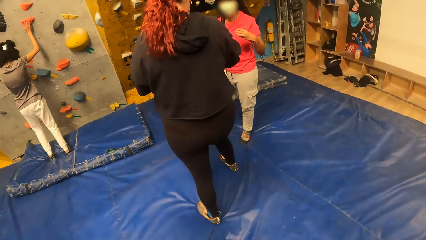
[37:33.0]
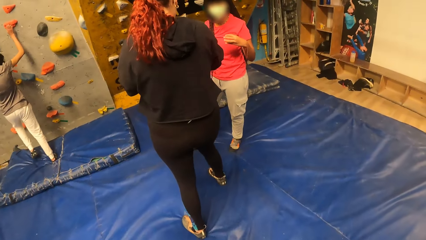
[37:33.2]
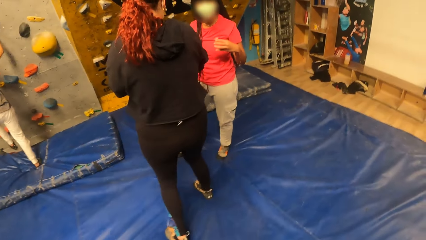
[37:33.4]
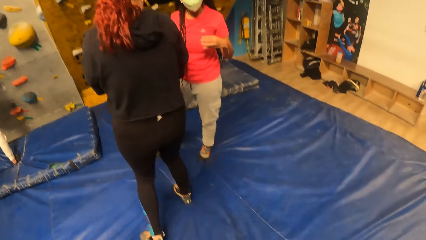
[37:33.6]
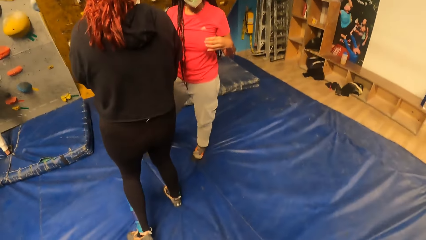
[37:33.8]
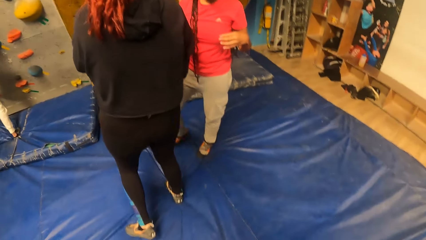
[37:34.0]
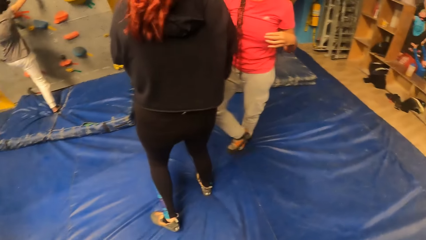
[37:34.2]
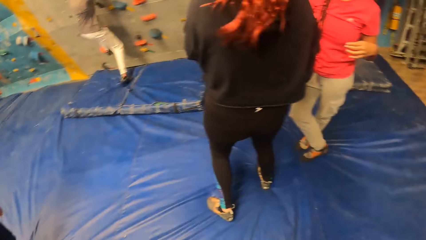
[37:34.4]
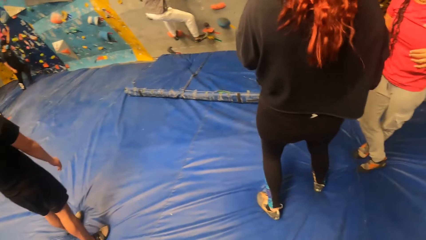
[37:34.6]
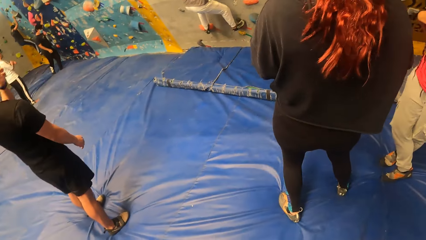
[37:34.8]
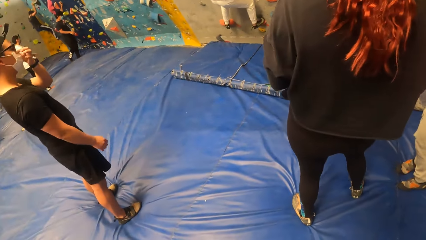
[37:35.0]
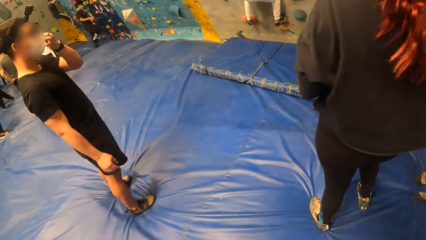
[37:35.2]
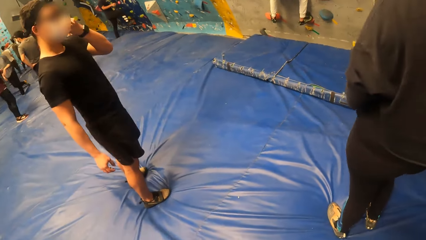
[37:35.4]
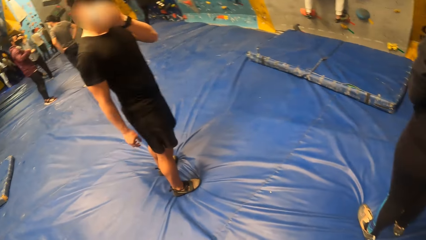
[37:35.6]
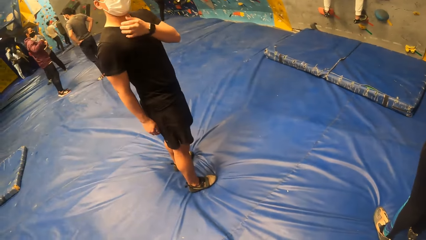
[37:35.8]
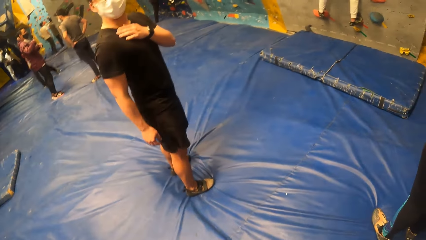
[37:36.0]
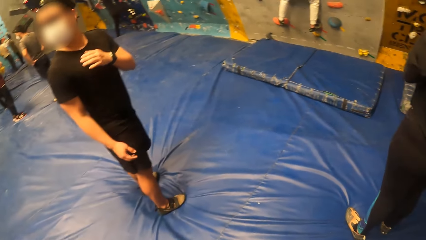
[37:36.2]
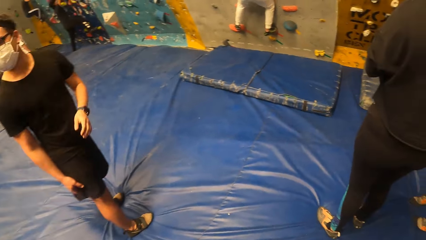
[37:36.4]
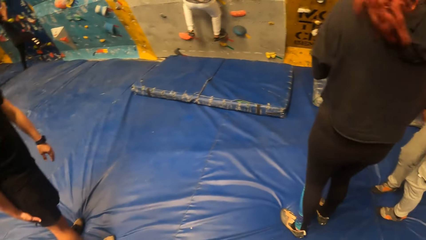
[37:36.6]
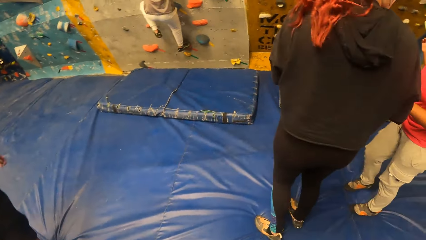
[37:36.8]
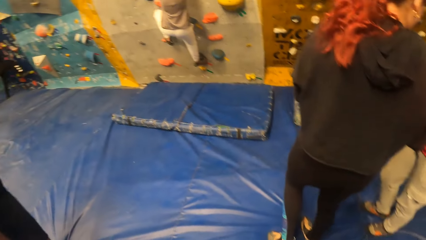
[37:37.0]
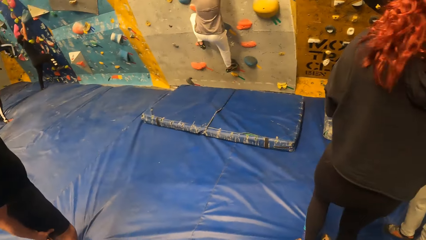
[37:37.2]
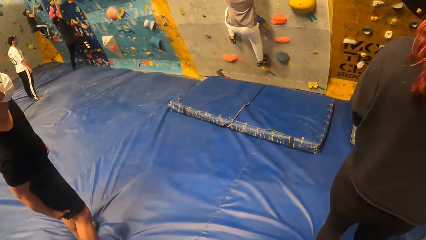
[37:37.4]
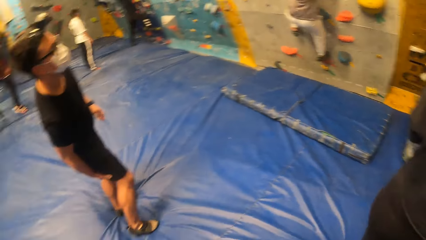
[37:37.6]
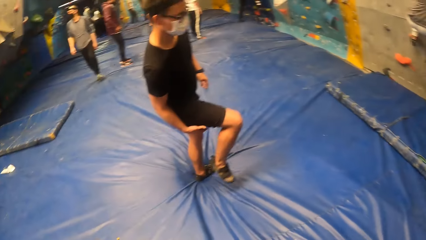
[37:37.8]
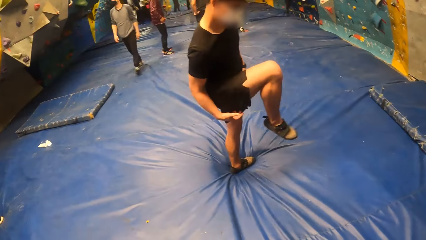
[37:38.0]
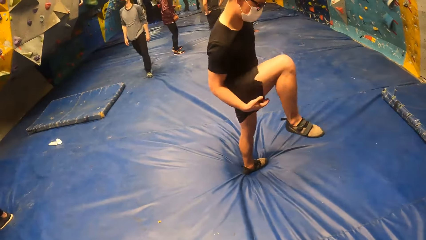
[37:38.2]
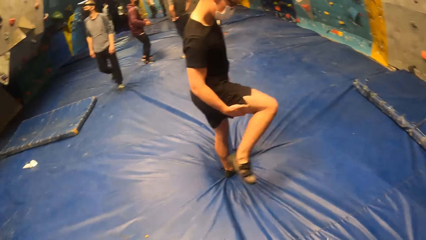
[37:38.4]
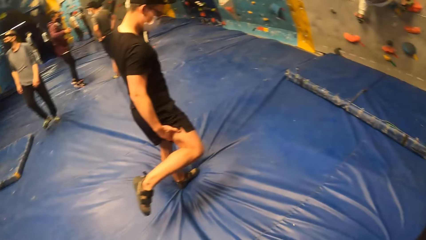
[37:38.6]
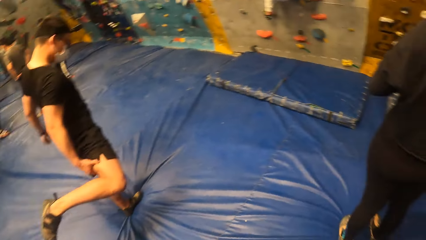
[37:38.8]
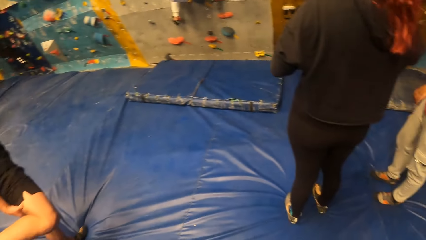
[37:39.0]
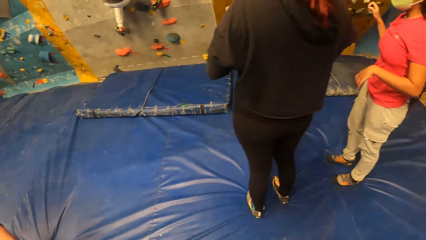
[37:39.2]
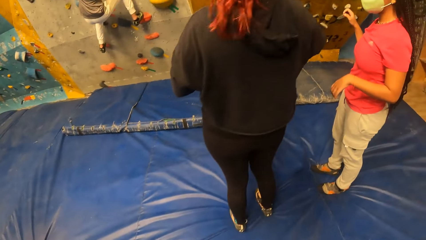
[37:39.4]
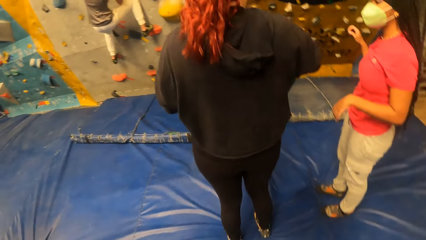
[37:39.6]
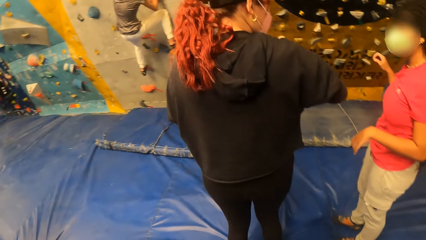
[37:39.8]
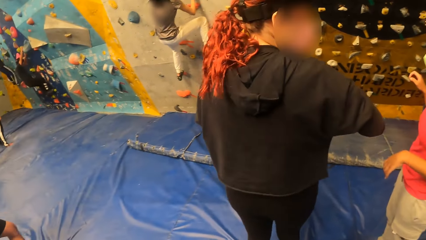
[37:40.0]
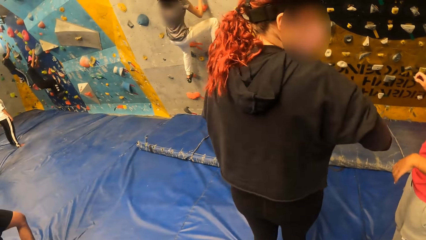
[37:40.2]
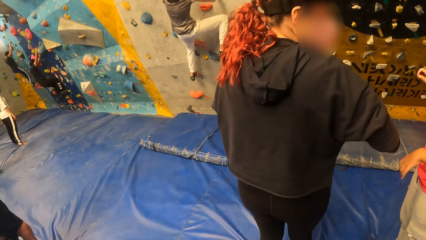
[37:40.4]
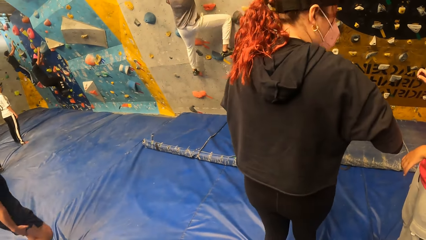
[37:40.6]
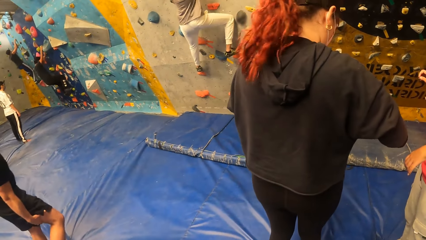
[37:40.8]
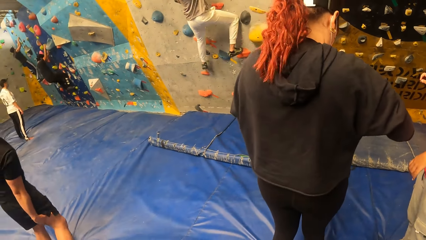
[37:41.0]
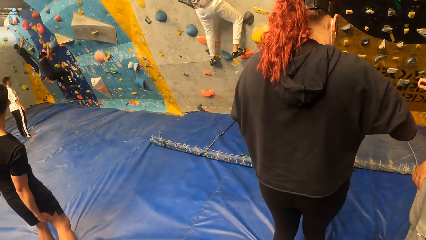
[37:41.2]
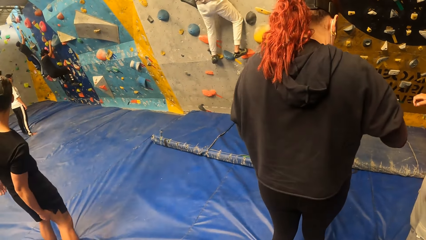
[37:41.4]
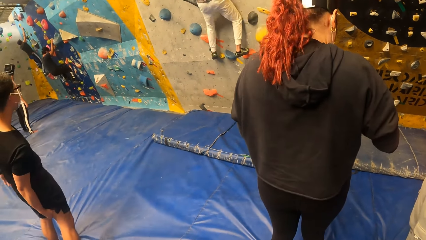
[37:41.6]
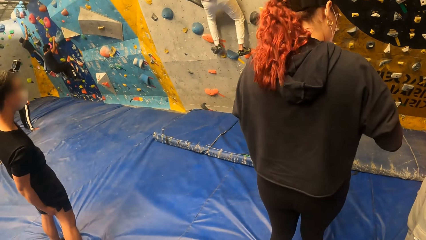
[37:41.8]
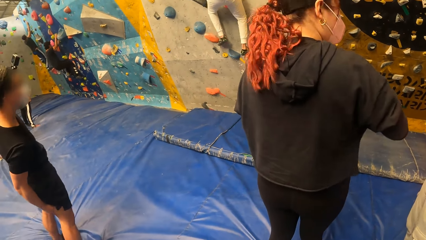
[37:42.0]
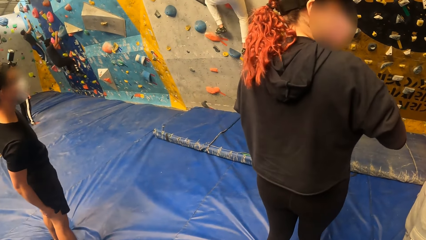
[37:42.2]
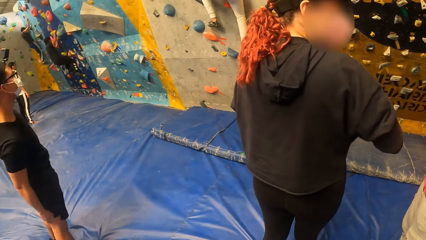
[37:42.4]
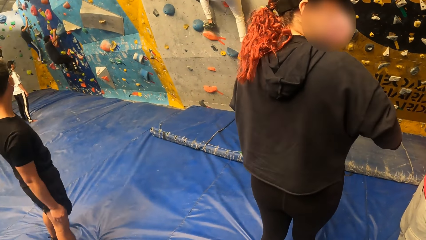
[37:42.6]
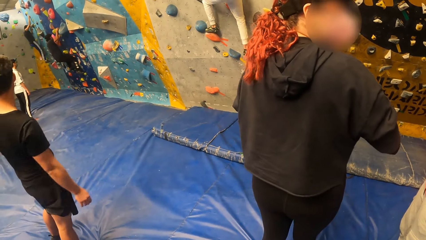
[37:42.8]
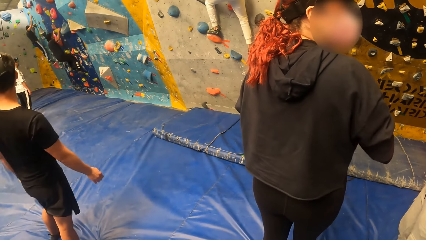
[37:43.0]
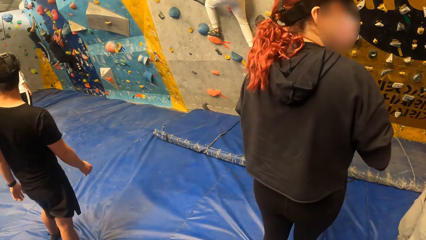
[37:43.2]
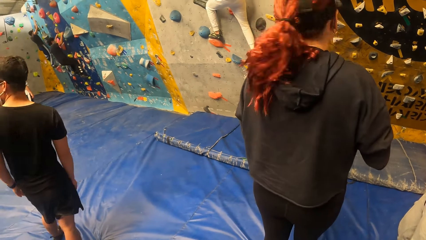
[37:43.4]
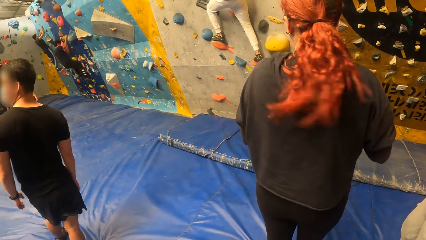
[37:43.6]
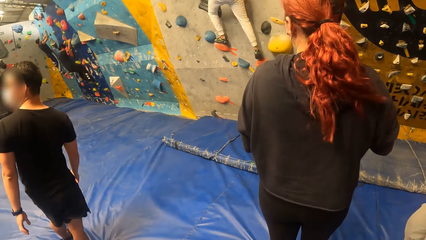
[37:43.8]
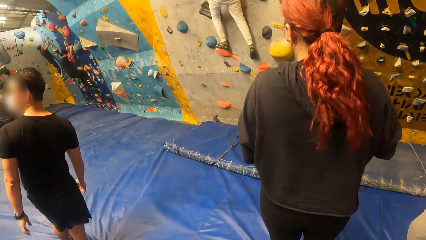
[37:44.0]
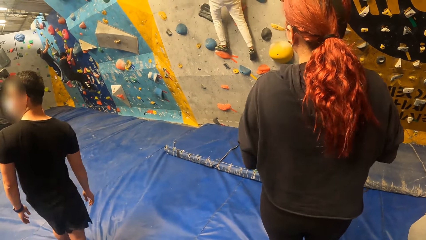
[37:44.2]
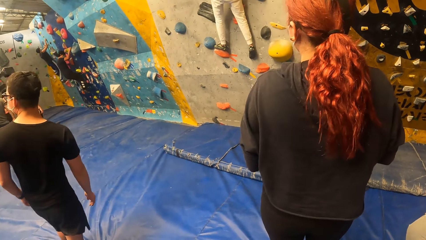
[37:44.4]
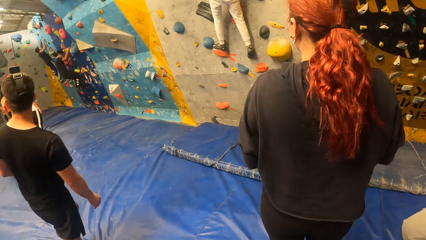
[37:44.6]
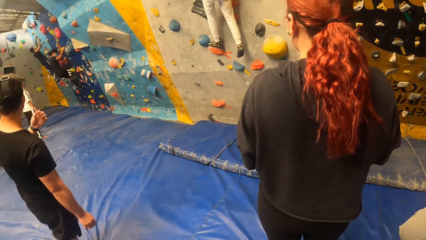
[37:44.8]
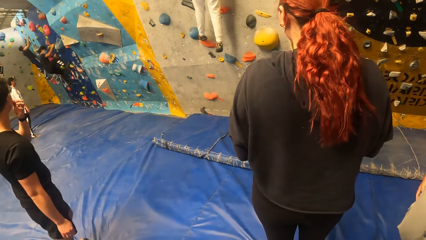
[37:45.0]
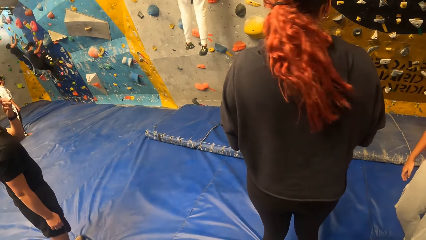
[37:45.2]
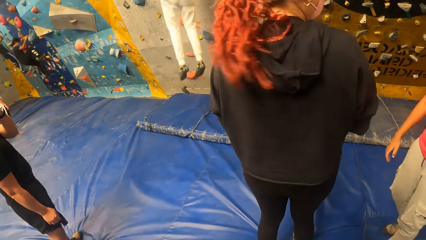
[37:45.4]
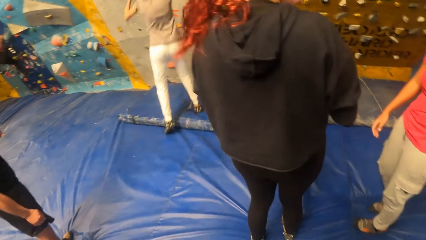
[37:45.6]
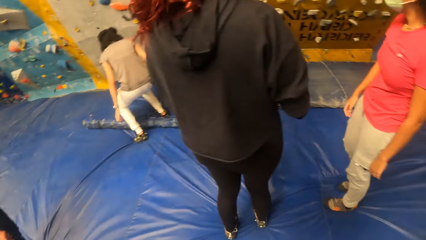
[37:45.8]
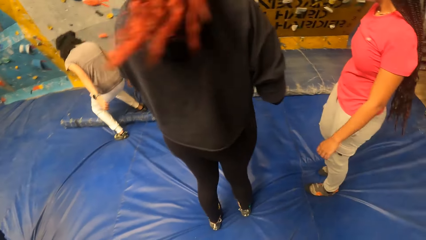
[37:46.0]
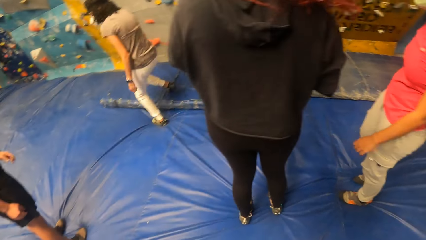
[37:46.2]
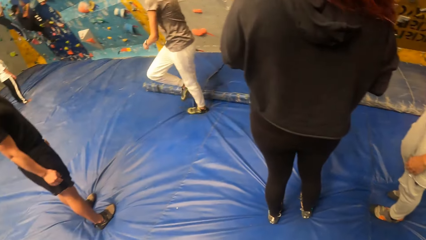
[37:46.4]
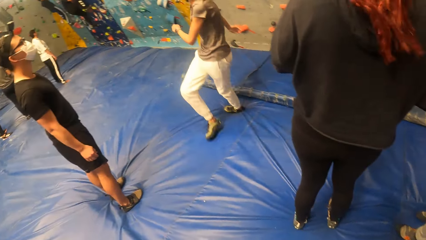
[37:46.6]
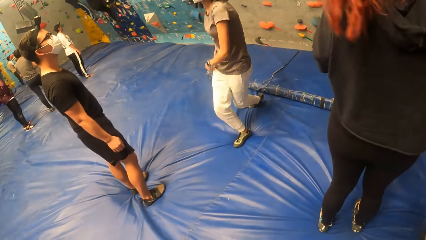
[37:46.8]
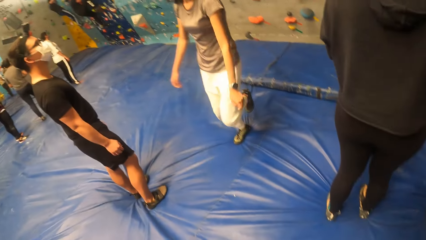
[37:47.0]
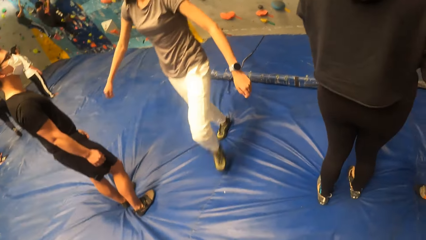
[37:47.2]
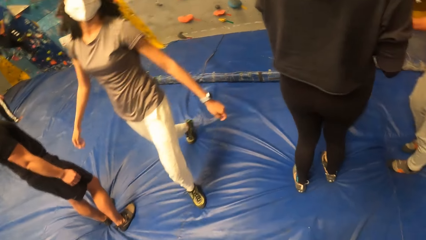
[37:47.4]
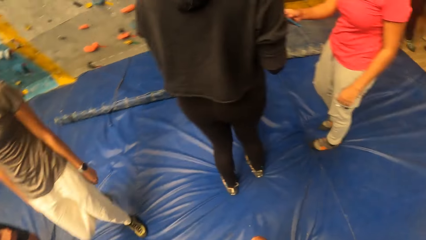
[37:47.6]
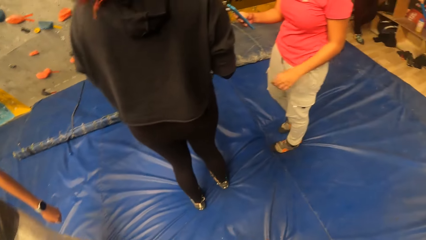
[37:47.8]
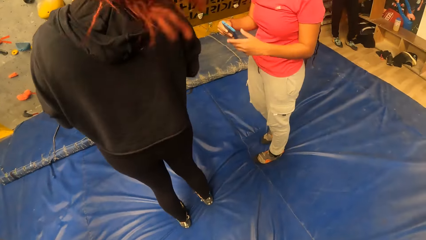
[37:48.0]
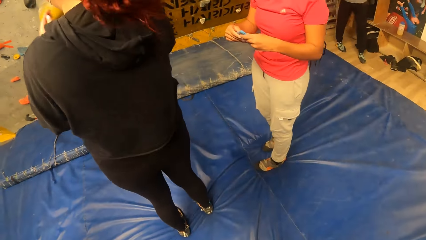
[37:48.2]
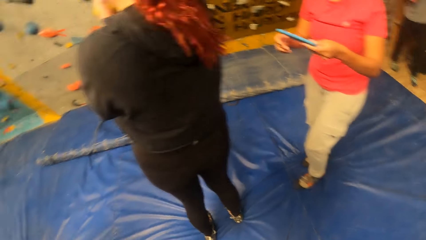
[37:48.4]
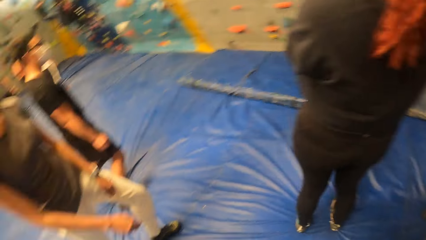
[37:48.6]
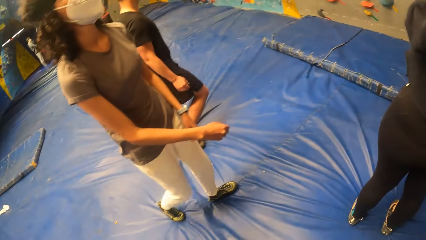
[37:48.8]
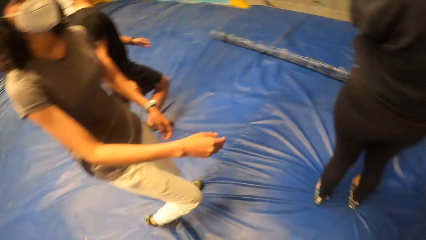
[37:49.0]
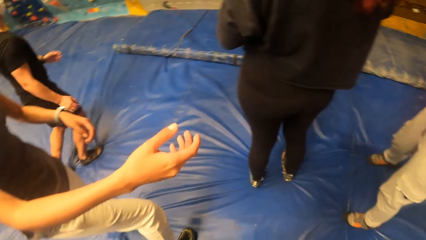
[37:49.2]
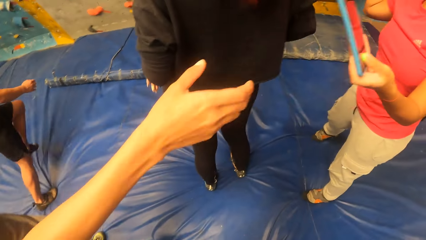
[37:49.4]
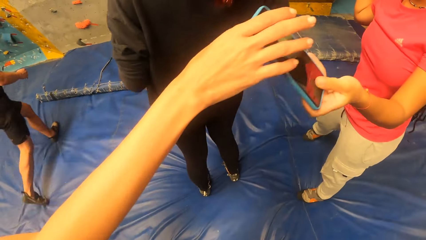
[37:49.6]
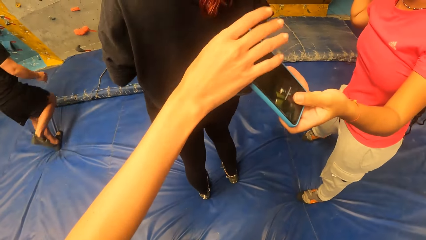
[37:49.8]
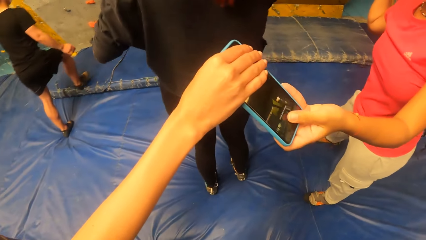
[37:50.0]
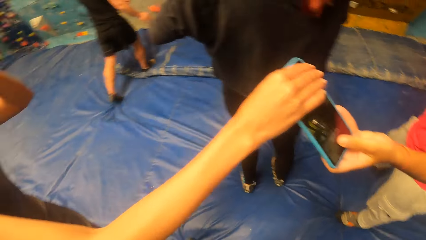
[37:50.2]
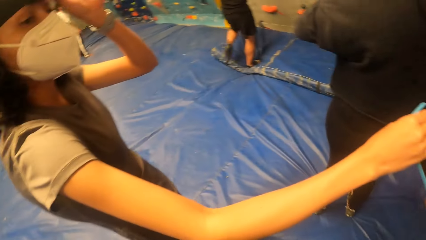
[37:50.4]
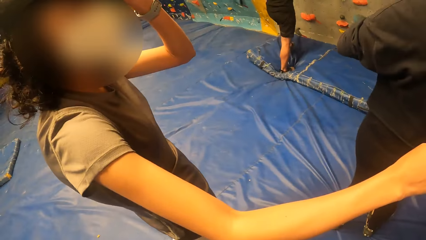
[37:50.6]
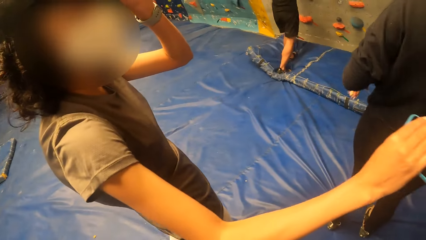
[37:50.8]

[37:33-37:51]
The woman holds the climbing hole stone with her right hand. The woman puts her right leg on the climbing hole stone. The woman puts her left leg on the climbing hole stone. The camera wearer looks around. The woman puts her left leg on the climbing hole stone. The woman comes down from the bouldering wall. Another woman gives the first woman a phone with her left hand. The first woman collects the phone with her right hand.
